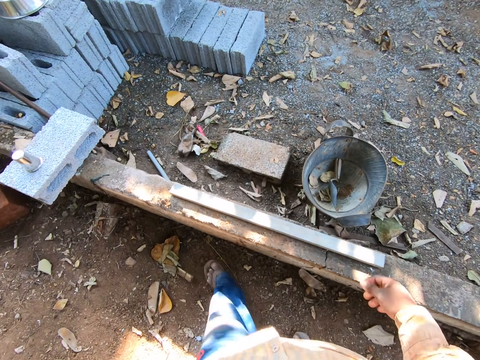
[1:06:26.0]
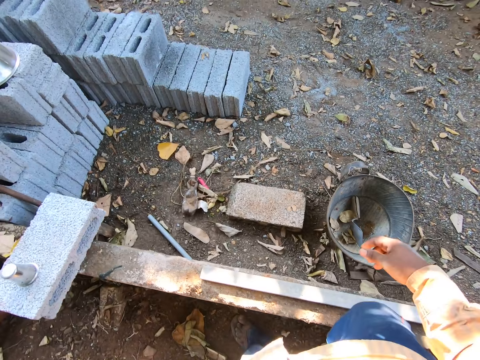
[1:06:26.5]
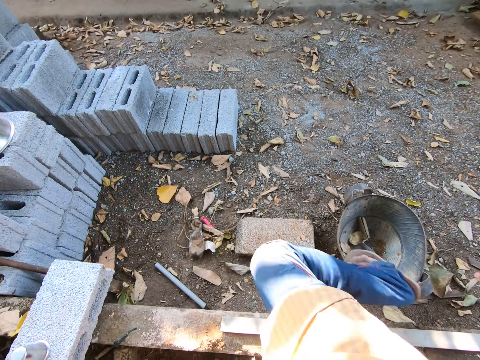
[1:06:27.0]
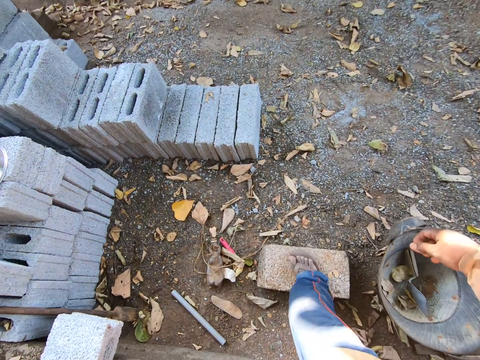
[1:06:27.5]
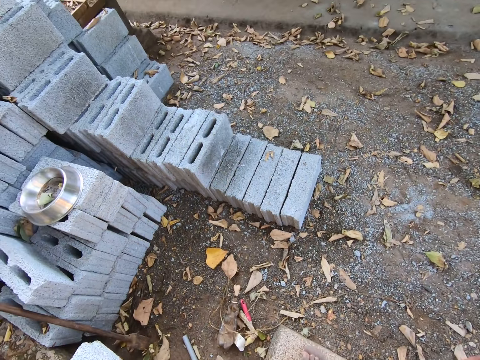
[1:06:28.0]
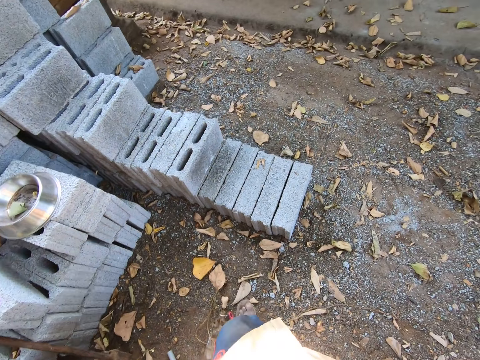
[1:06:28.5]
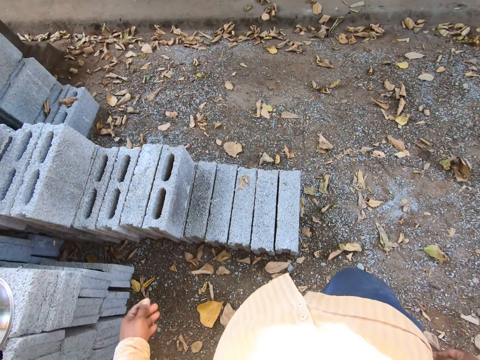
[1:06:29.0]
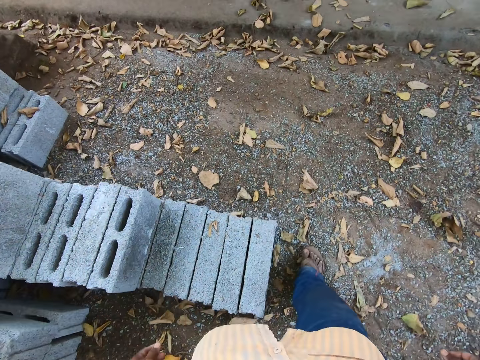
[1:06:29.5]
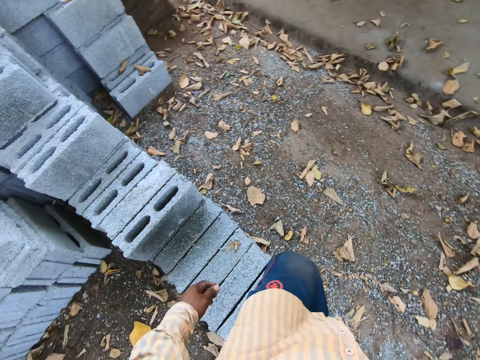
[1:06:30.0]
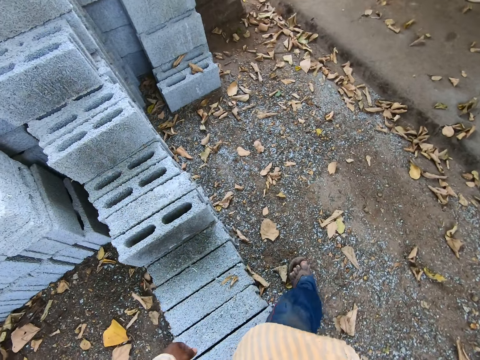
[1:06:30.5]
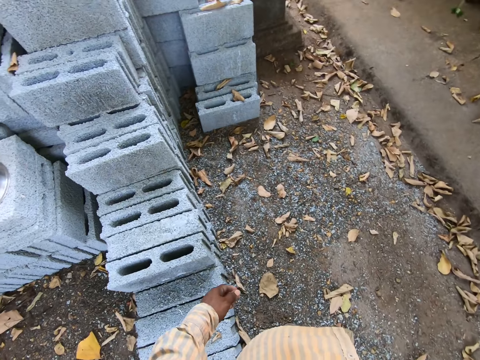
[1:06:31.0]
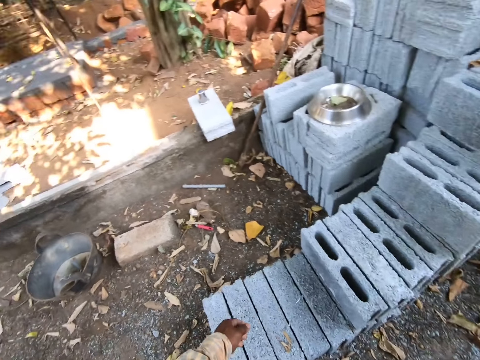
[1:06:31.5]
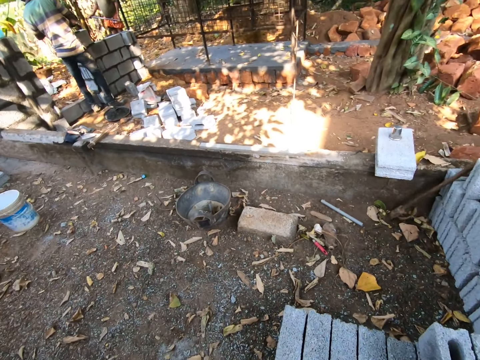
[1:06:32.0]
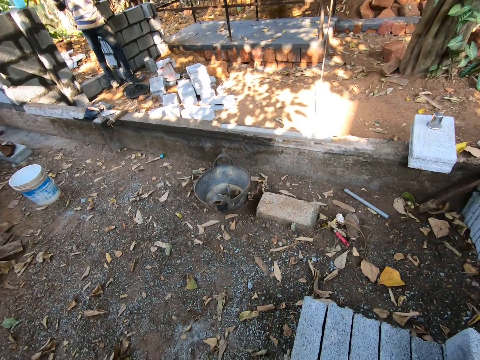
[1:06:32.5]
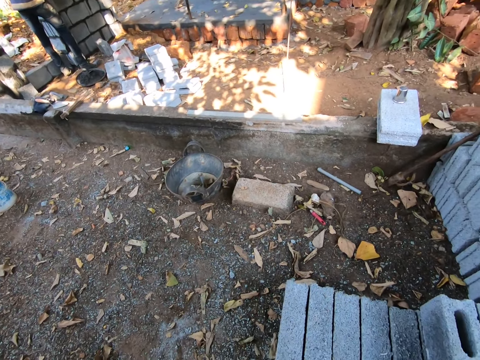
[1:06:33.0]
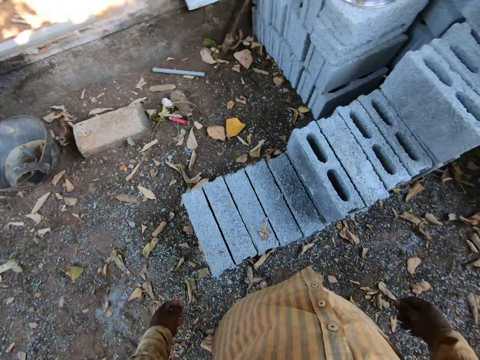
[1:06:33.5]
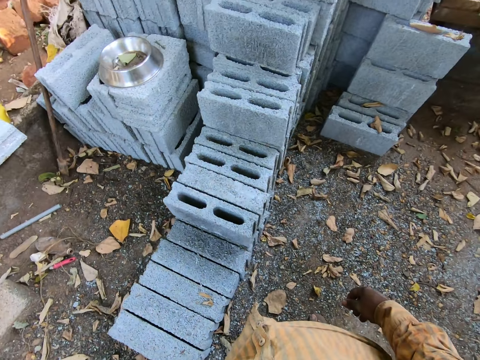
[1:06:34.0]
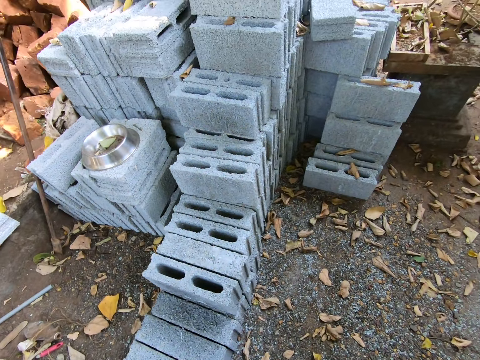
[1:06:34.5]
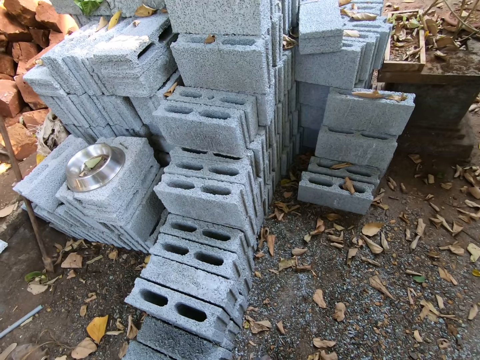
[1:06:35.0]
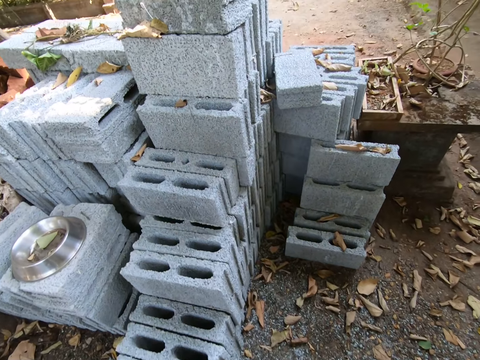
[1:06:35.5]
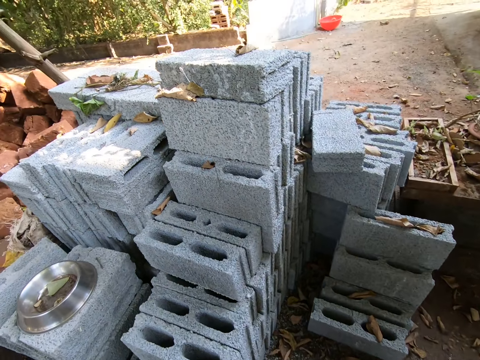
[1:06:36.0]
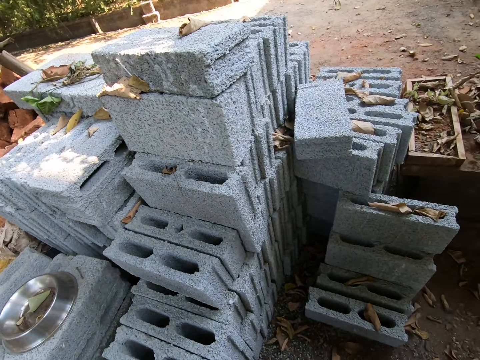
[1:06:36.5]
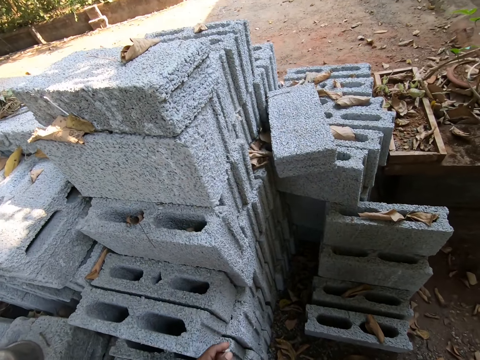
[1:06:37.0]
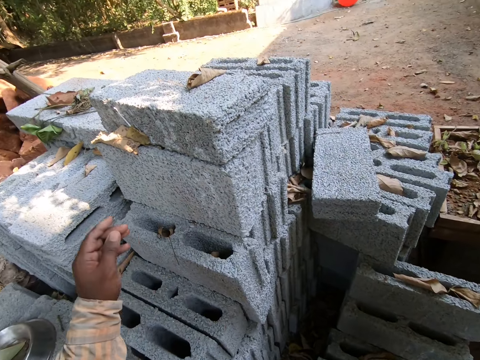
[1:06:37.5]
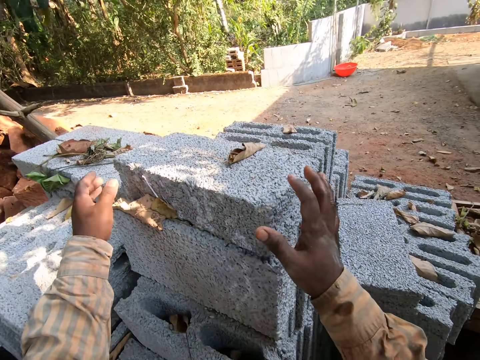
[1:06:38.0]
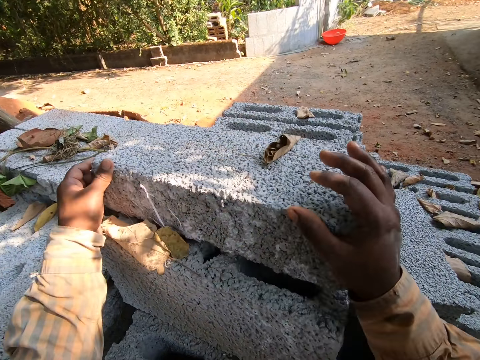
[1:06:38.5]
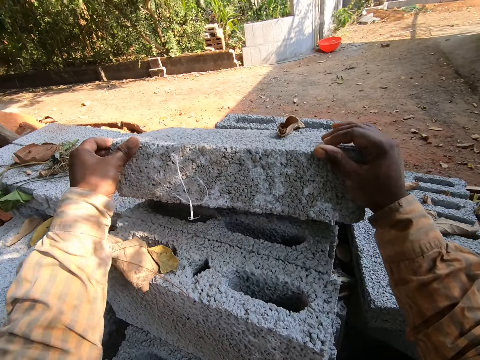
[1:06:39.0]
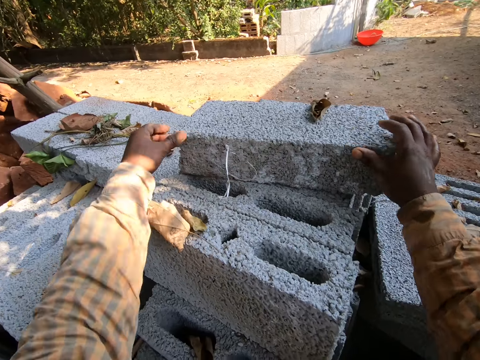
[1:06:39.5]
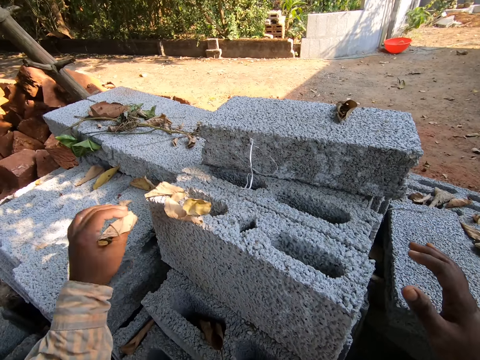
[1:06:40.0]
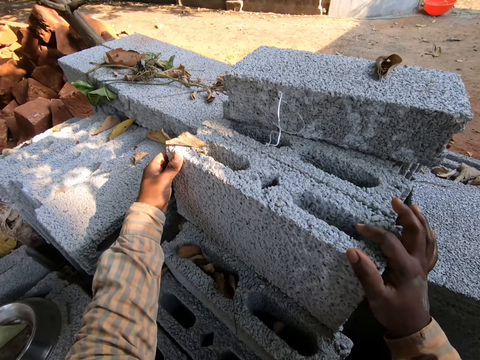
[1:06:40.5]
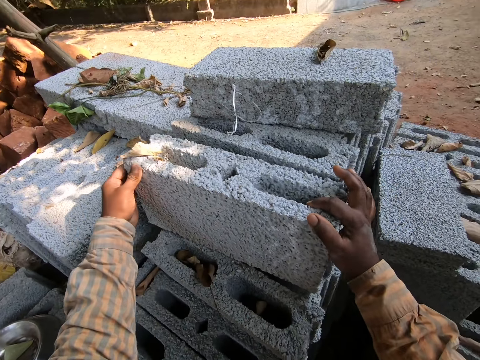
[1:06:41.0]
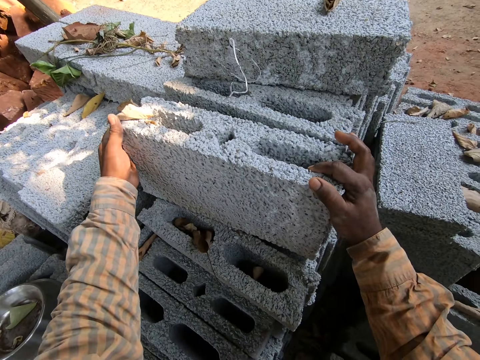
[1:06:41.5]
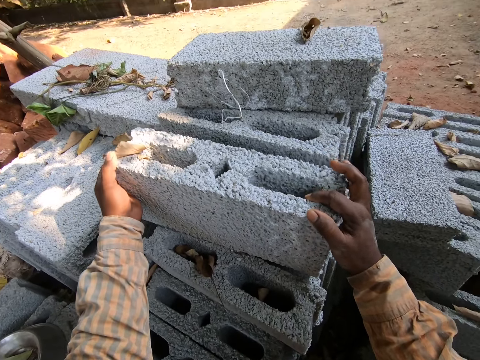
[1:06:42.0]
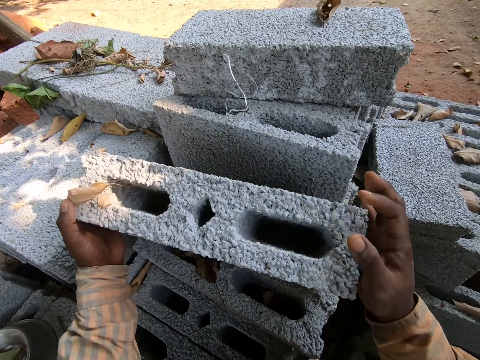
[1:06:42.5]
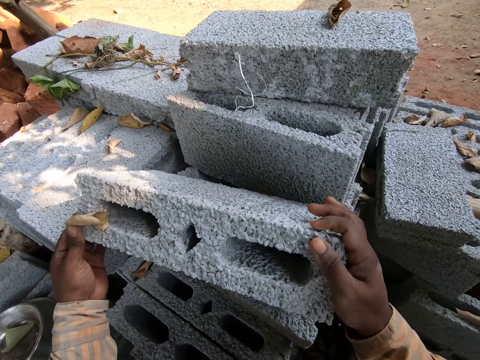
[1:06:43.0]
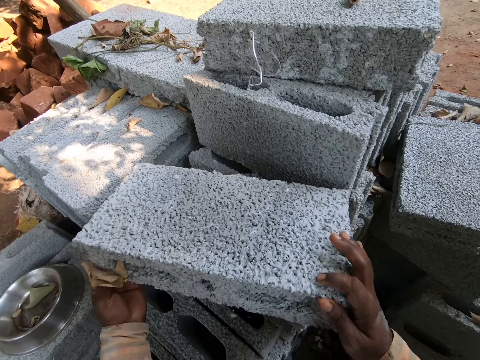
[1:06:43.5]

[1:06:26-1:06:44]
A man stands close to a wall. The camera wearer looks around. They walk around. They shift a brick on the pile of bricks with both hands. They lift a brick from the pile of bricks with both hands.

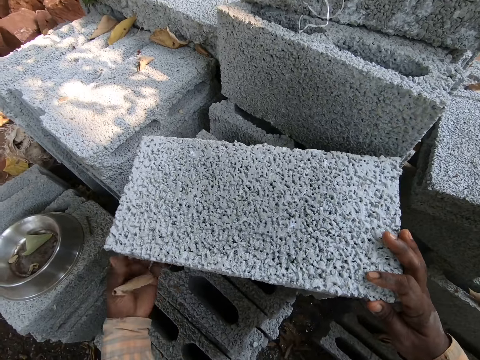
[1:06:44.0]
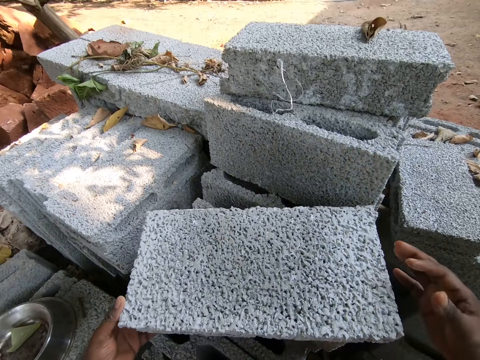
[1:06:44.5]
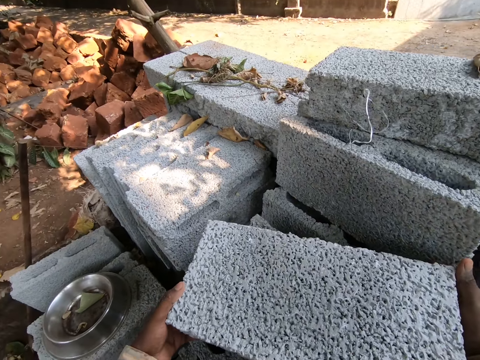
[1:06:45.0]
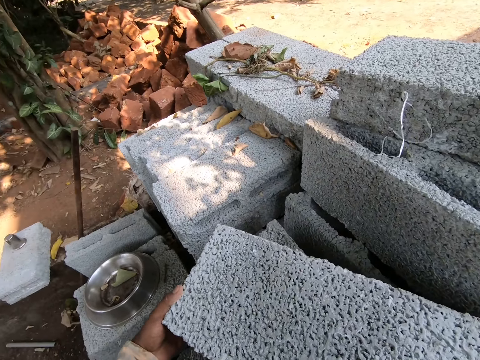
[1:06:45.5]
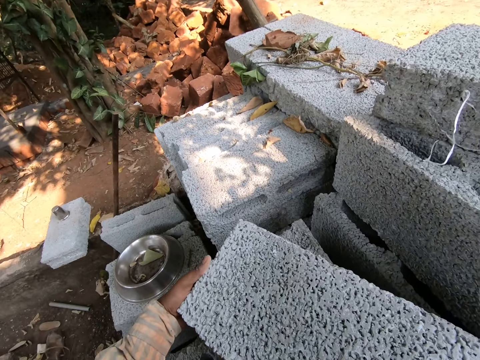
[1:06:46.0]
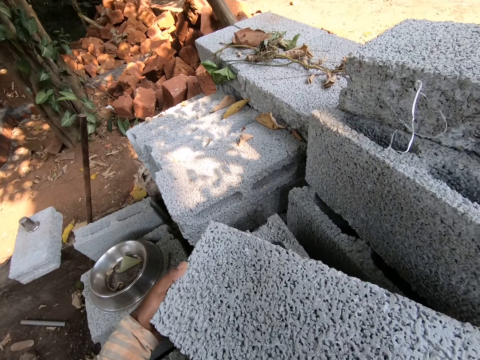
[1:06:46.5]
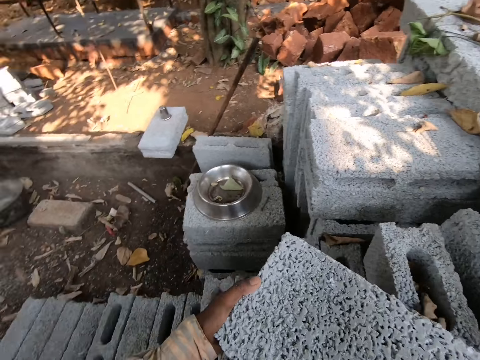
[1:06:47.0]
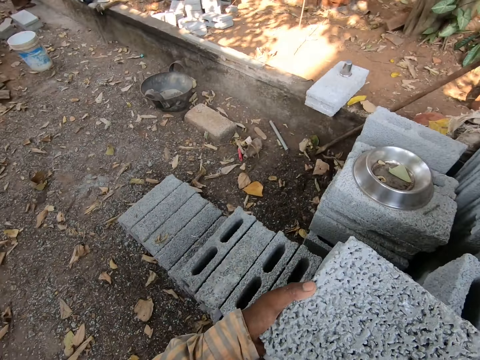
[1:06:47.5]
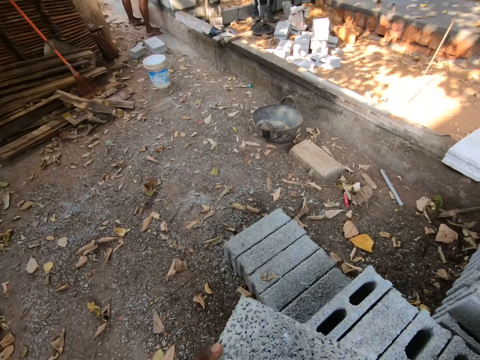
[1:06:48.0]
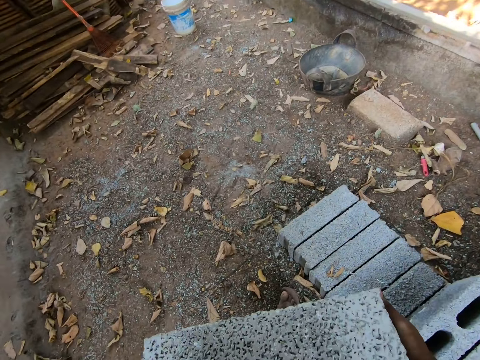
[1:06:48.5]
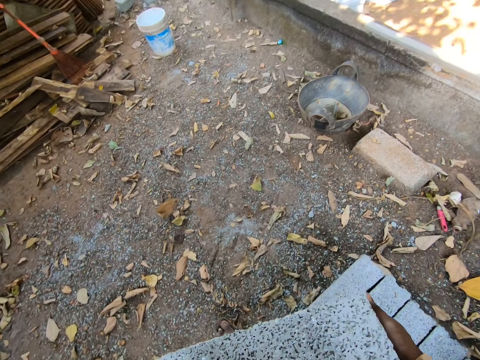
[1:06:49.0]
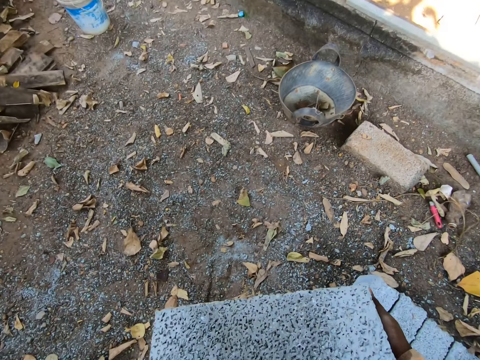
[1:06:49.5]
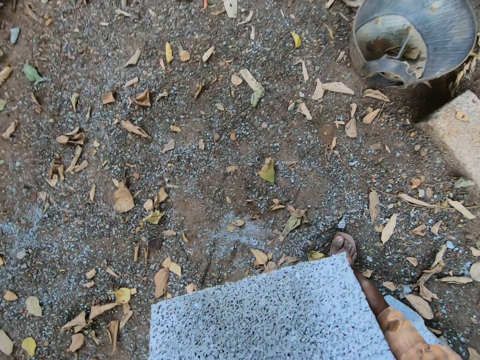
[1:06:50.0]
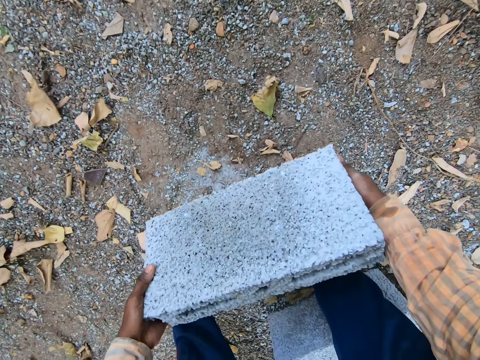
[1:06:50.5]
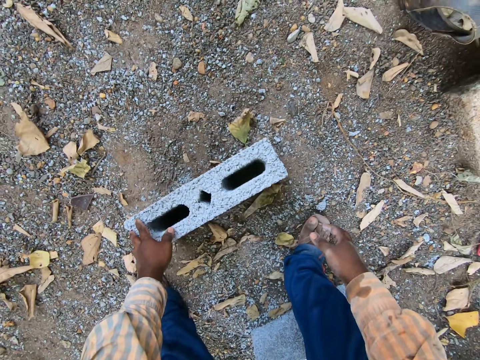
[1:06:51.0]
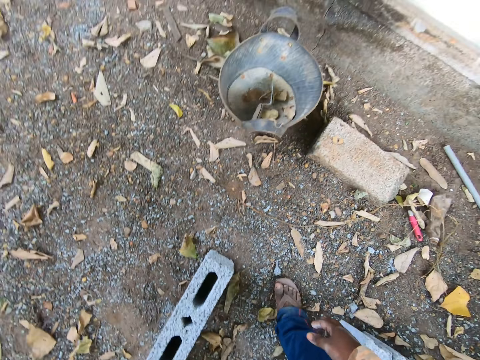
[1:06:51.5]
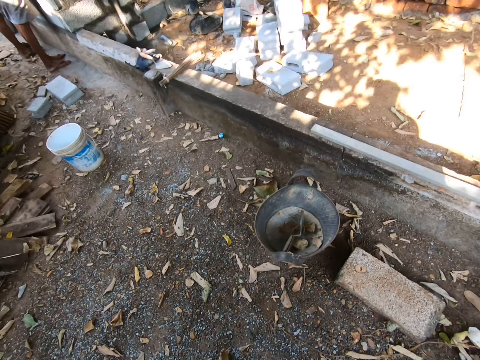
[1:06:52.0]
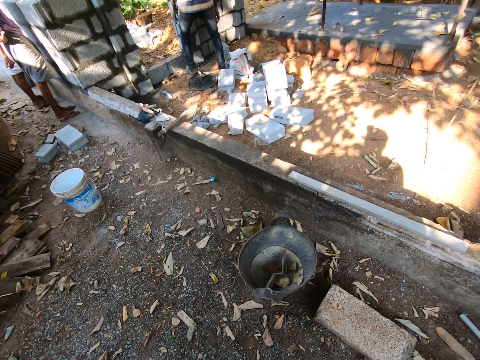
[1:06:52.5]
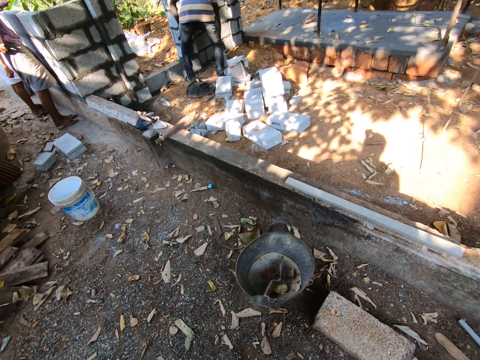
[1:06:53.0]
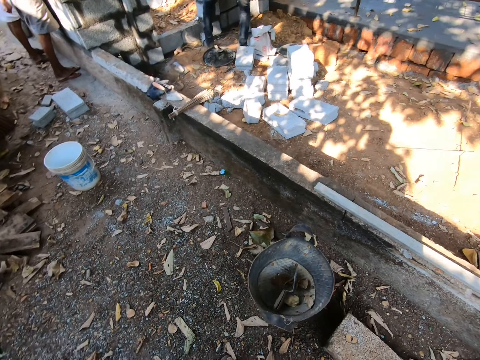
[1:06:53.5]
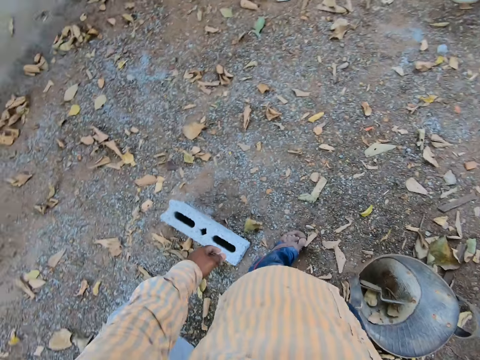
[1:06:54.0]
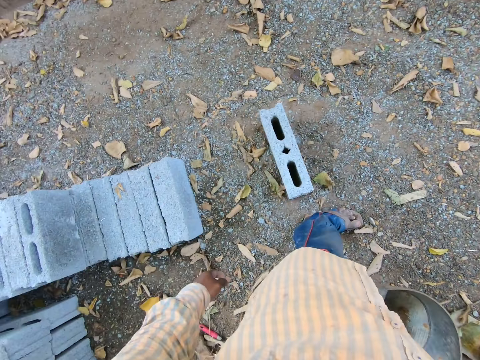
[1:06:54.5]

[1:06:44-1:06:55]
The camera wearer walks around. They drop the brick in both hands on the floor. They look around. A man stands close to a wall. The man bends downwards.
